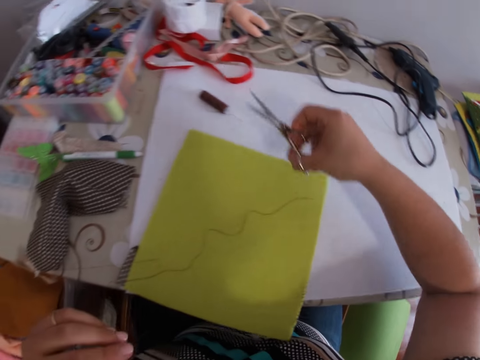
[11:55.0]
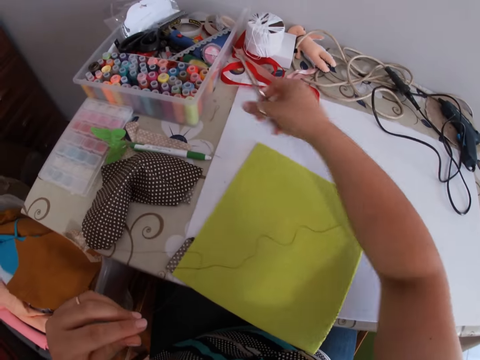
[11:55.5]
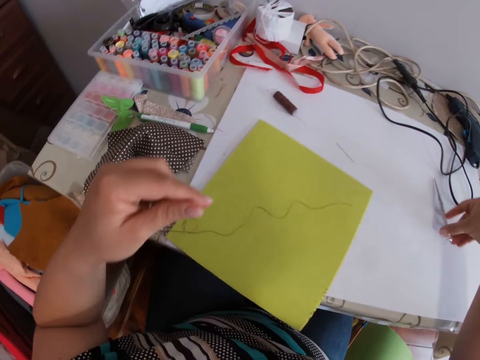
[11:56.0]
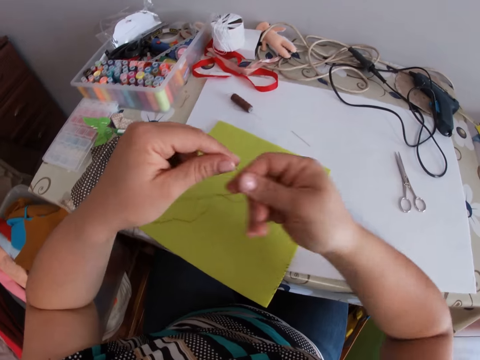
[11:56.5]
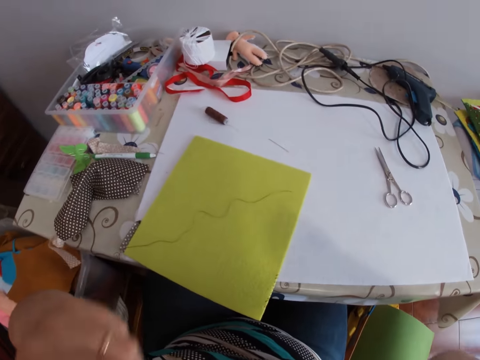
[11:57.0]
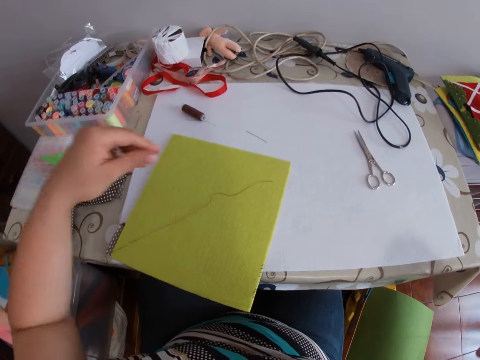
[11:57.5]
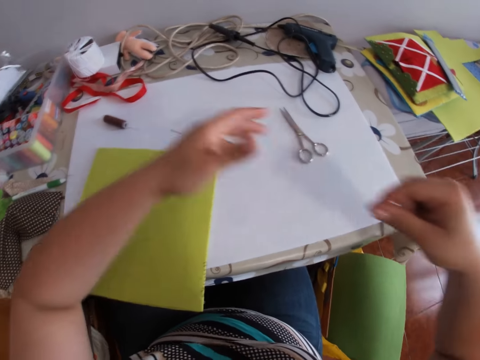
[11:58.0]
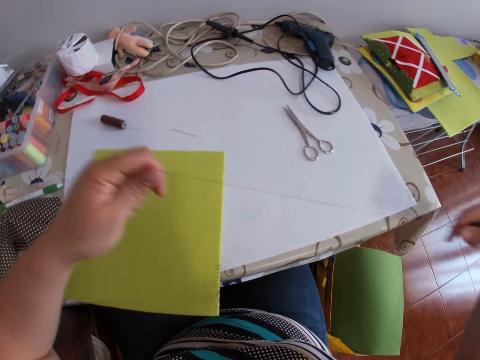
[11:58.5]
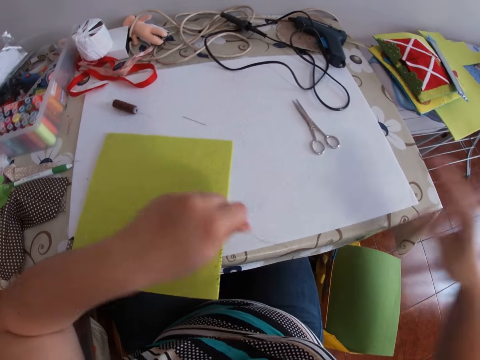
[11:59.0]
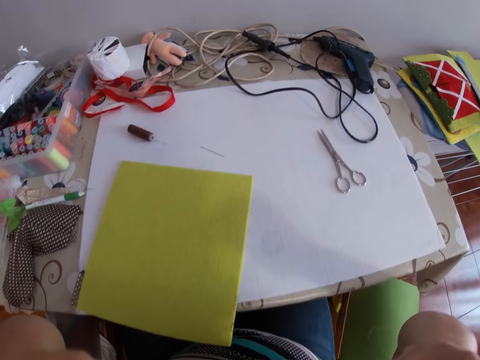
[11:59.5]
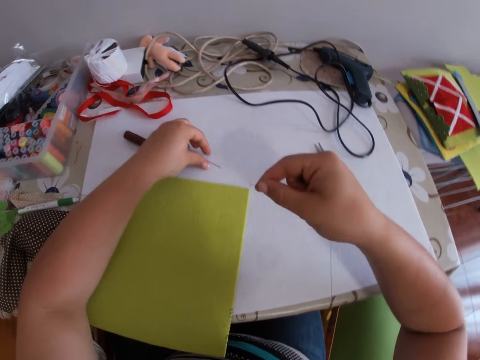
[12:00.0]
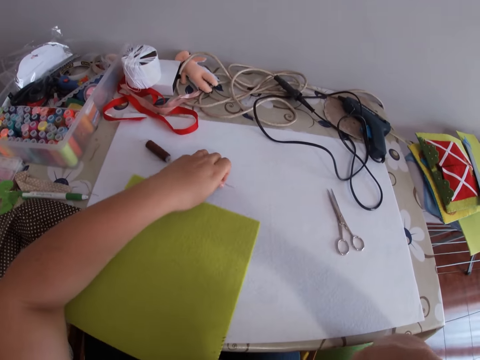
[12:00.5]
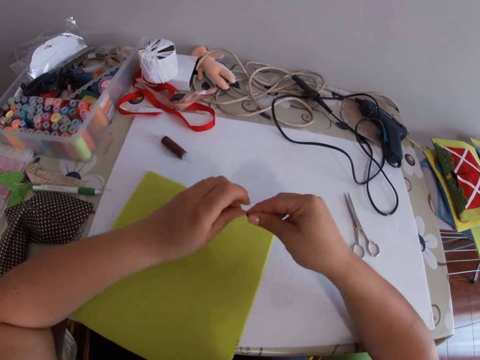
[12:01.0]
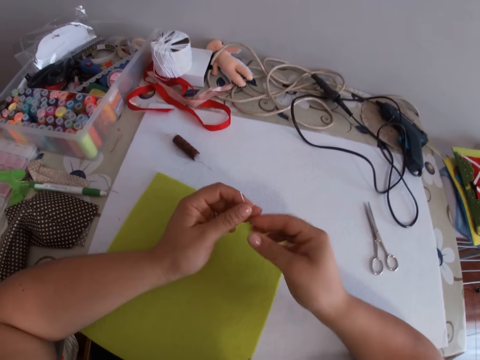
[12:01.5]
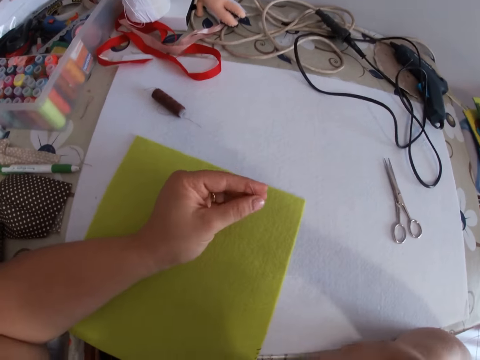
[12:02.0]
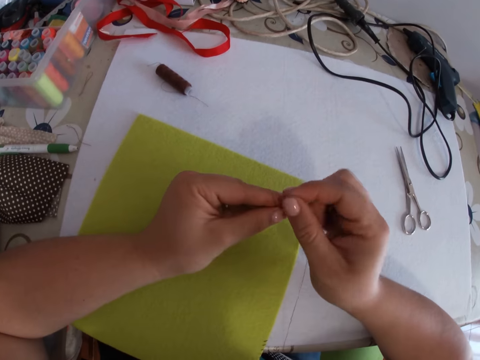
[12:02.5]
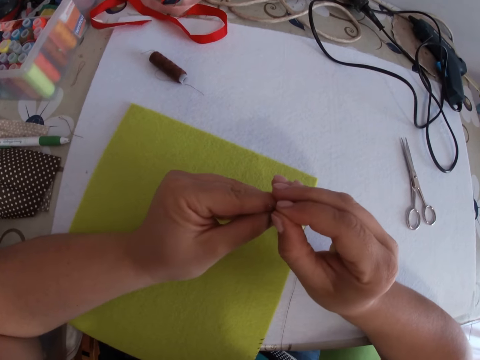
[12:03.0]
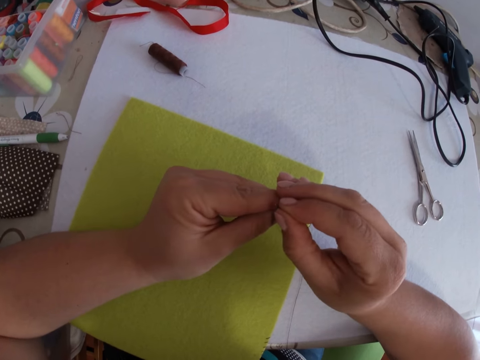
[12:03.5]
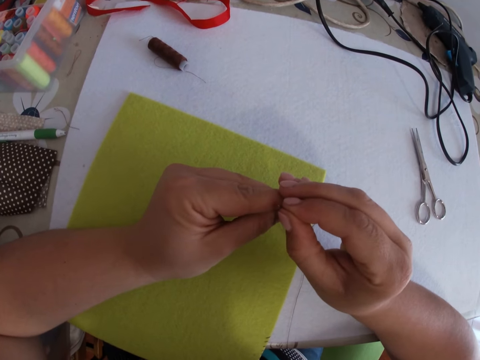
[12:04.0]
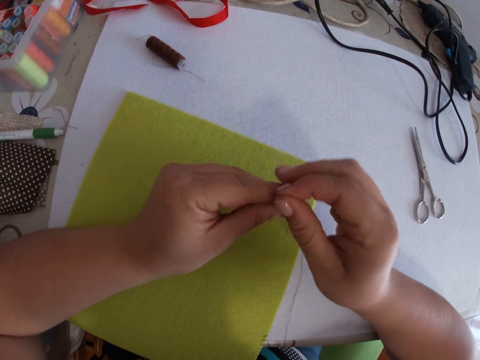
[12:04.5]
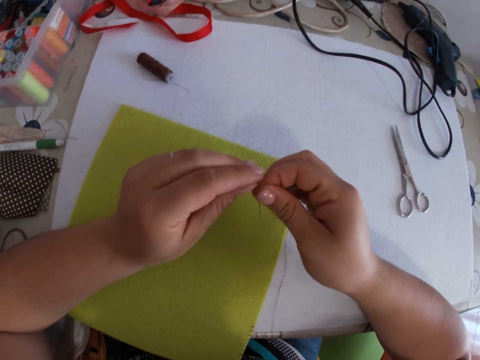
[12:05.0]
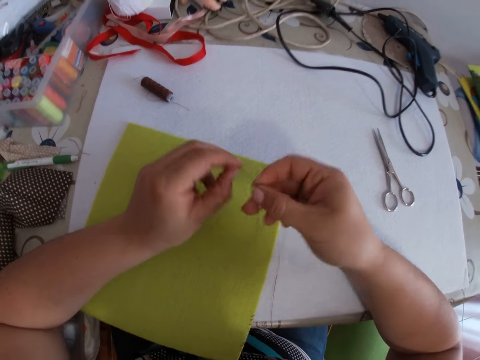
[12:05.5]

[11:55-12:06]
The camera wearer picks a portion of the thread from the table with her right hand. She drops the portion of the thread on the table. She puts down the scissors on the table. She holds the thread. She puts the portion of the thread in her mouth with both hands. She applies saliva on the thread. She adjusts the portion of thread with both hands. She holds the thread. She applies saliva on the thread. She picks the needle from the table with her left hand. She holds the needle with both hands. She attaches the thread to the needle with both hands.

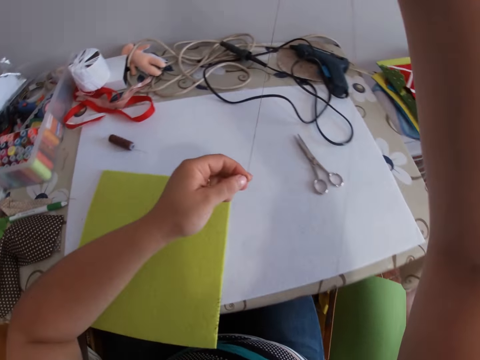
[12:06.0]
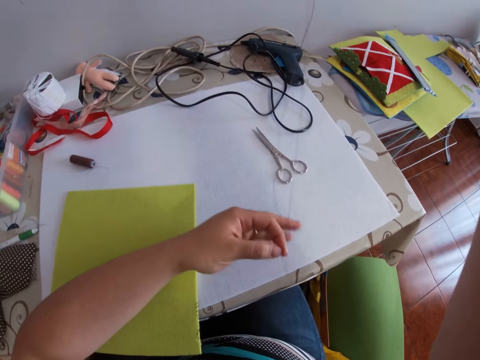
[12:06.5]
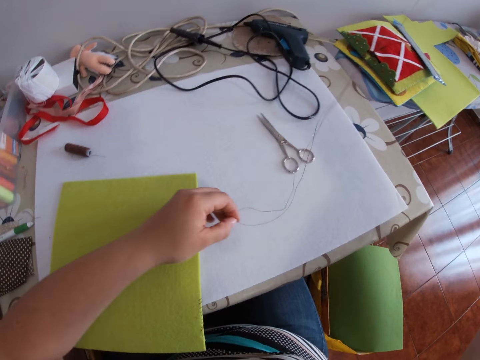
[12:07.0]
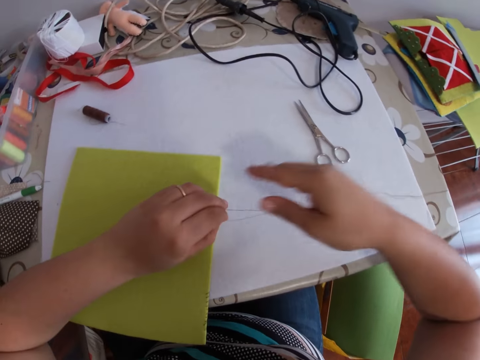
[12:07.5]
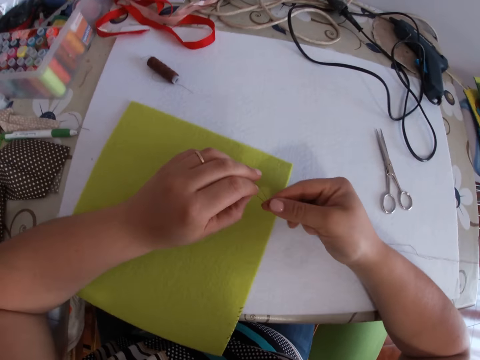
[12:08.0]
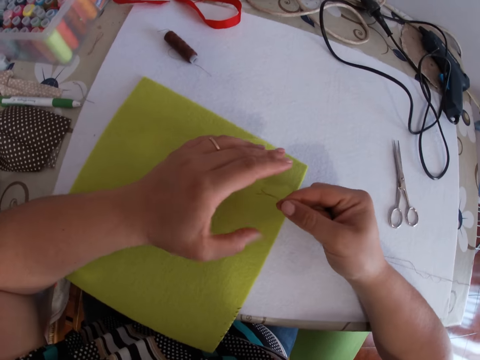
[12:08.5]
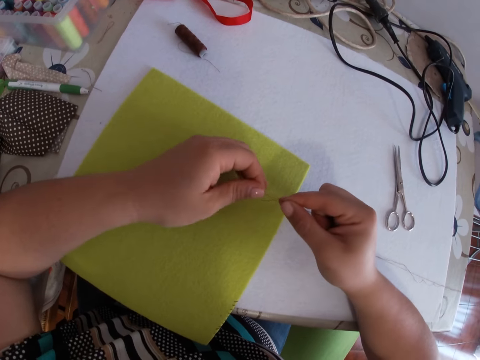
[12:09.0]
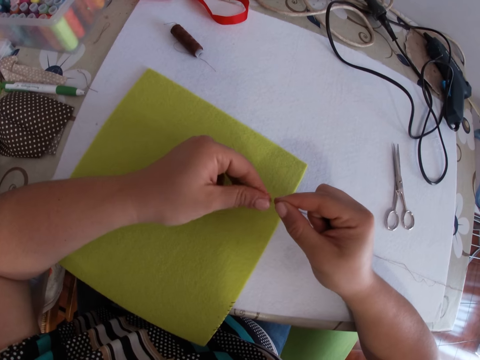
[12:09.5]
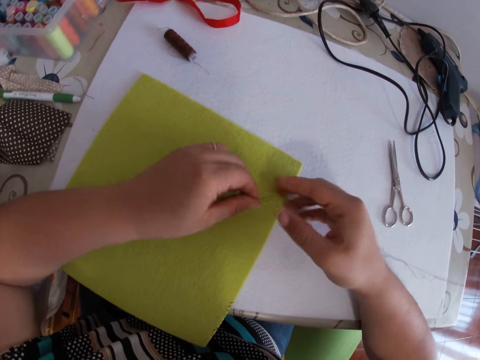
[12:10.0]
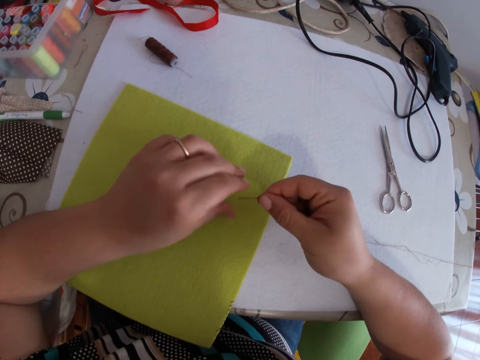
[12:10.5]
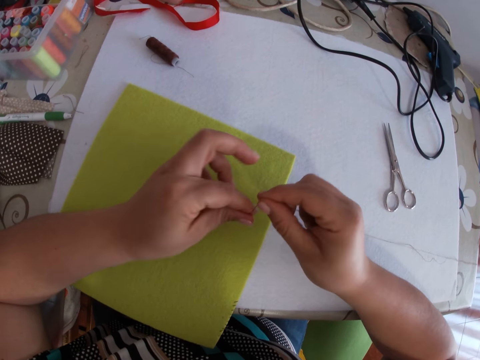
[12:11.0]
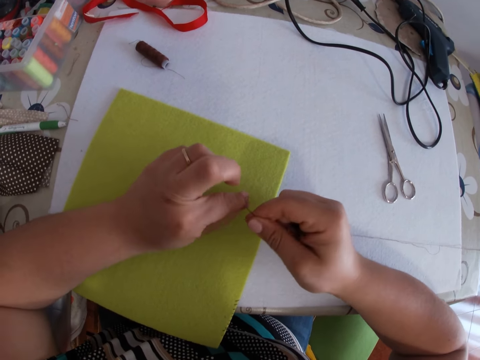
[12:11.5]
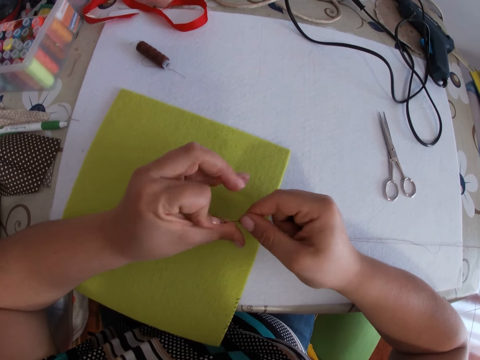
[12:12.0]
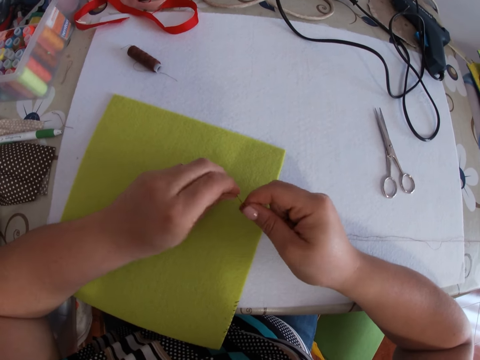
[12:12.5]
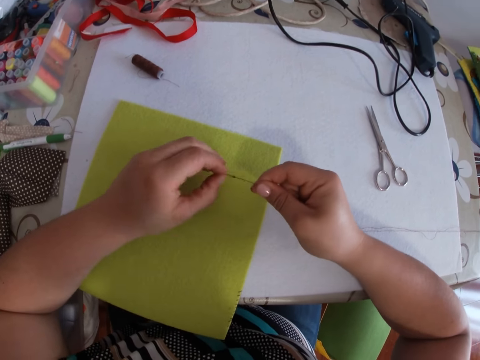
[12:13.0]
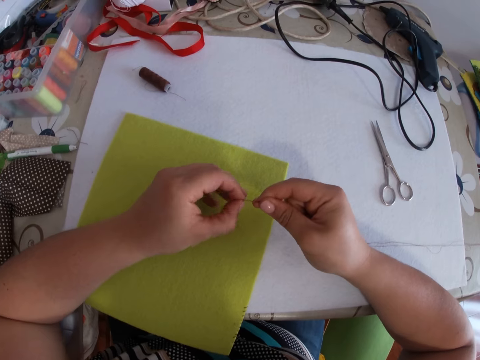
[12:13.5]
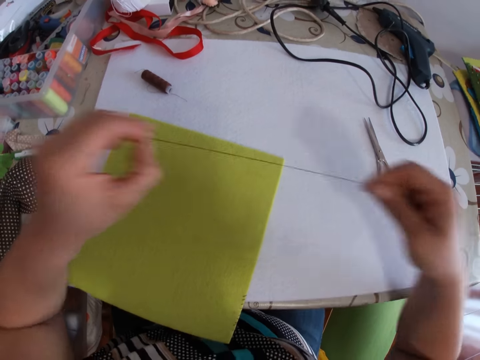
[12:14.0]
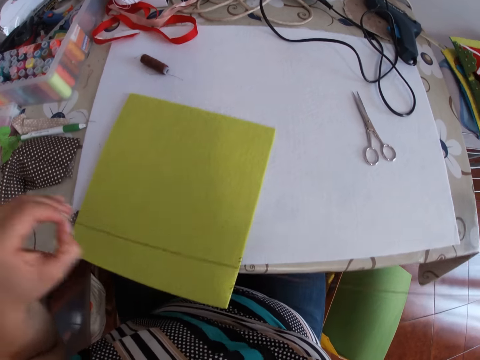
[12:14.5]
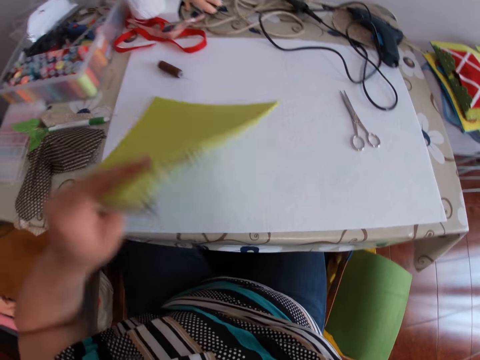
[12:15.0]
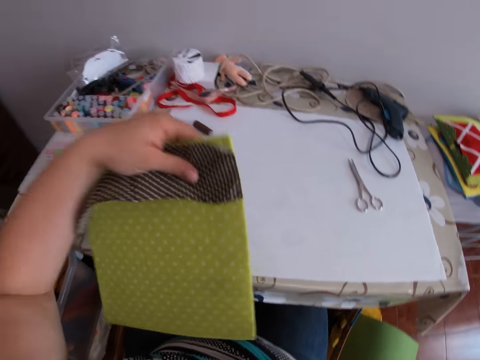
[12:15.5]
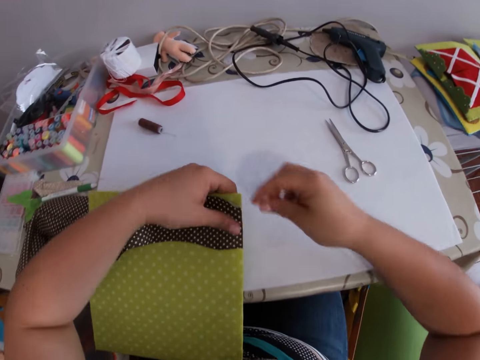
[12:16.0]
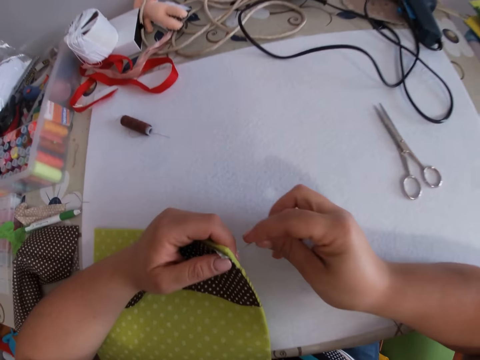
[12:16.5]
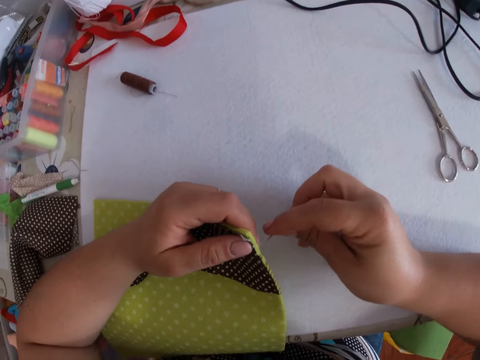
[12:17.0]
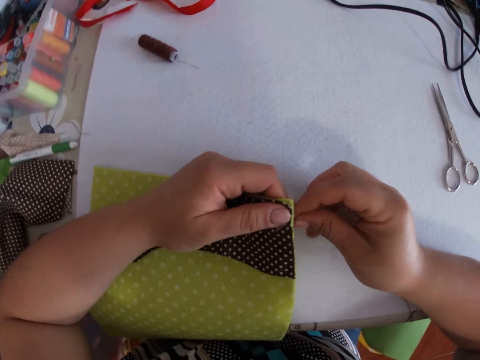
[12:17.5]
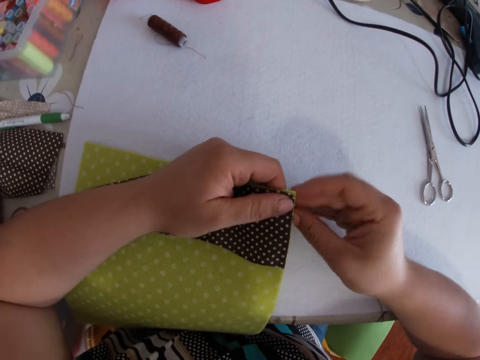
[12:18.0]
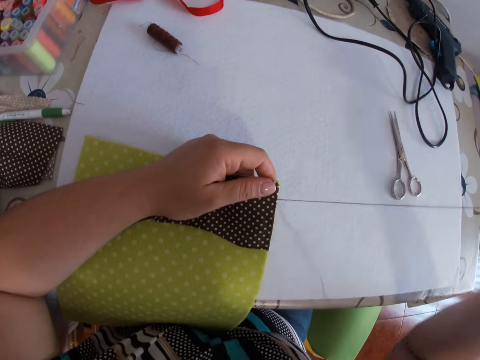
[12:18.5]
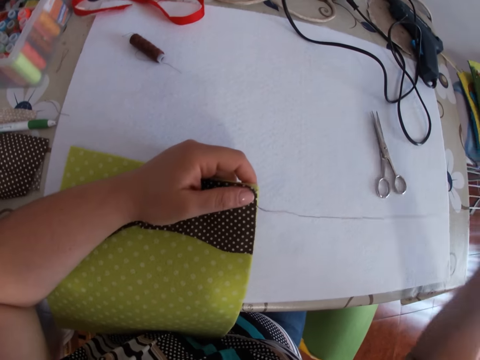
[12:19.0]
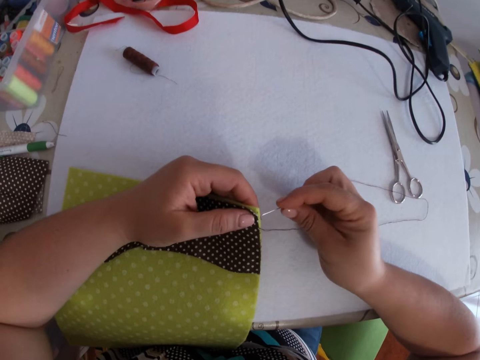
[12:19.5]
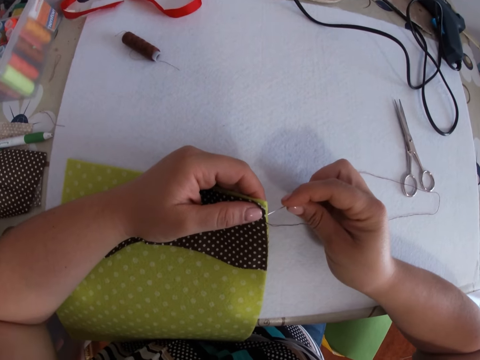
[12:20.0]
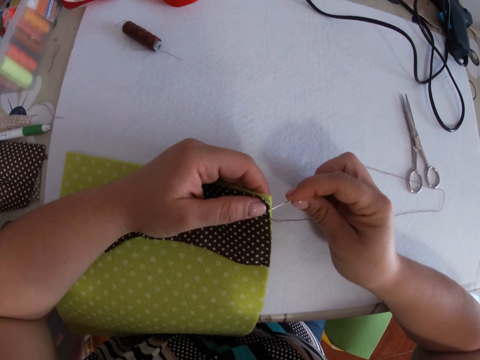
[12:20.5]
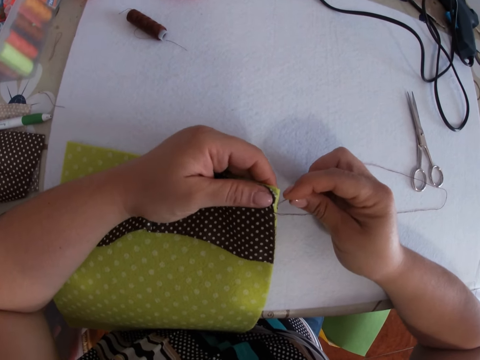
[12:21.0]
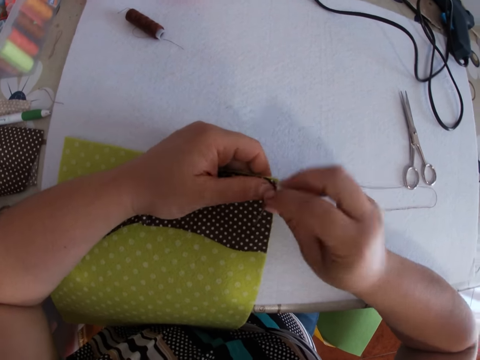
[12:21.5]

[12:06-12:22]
The camera wearer puts down the needle. She folds the thread. She holds the thread. She flips the piece of fabric with her left hand. She sews the piece of fabric with the needle and thread with both hands.
